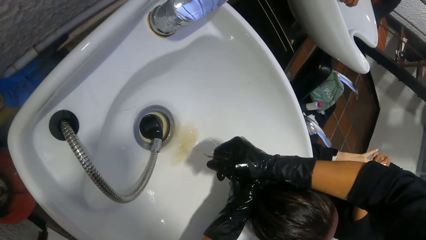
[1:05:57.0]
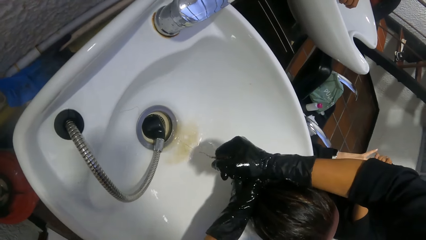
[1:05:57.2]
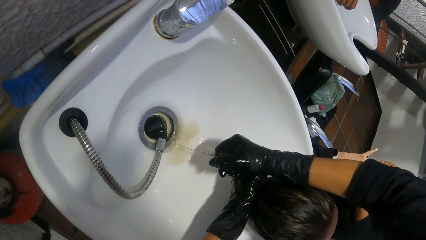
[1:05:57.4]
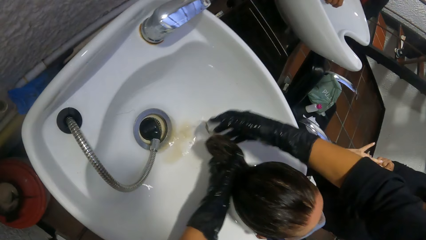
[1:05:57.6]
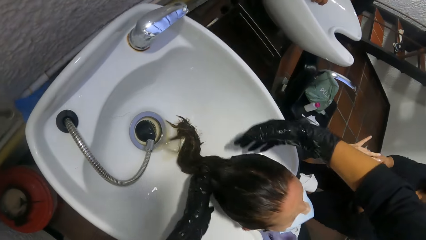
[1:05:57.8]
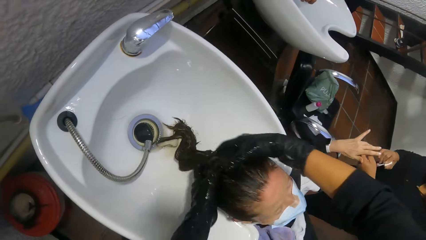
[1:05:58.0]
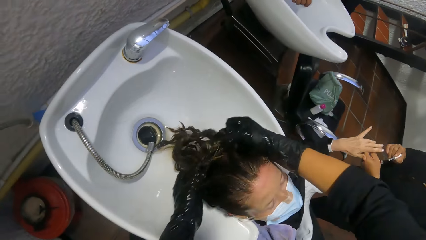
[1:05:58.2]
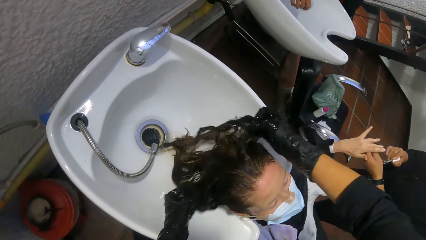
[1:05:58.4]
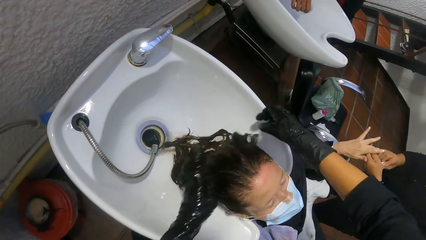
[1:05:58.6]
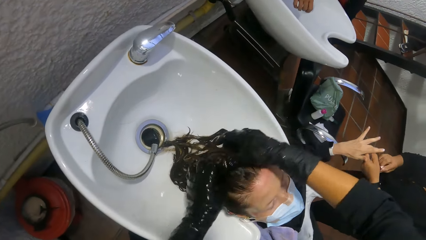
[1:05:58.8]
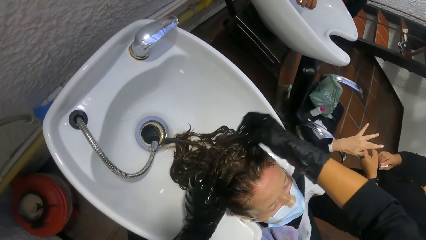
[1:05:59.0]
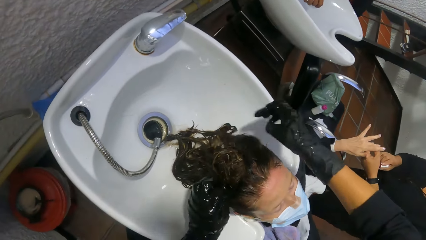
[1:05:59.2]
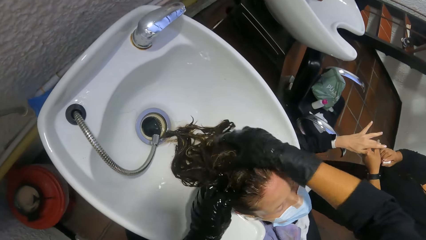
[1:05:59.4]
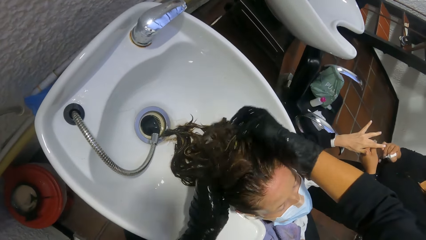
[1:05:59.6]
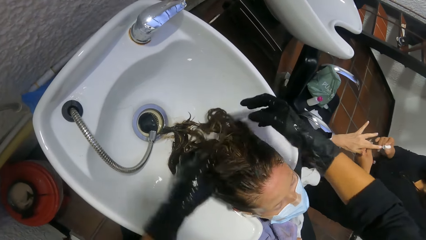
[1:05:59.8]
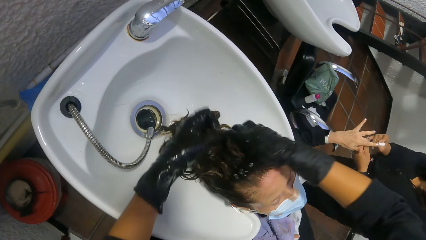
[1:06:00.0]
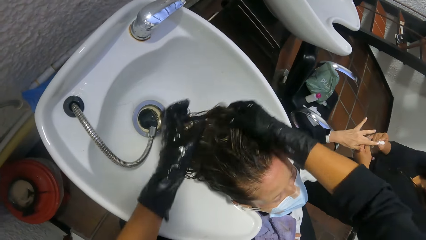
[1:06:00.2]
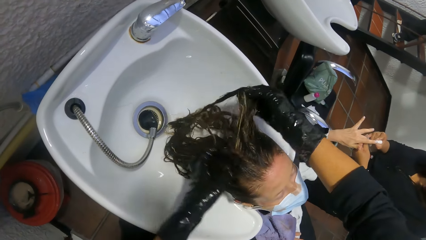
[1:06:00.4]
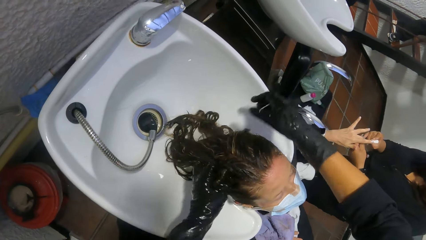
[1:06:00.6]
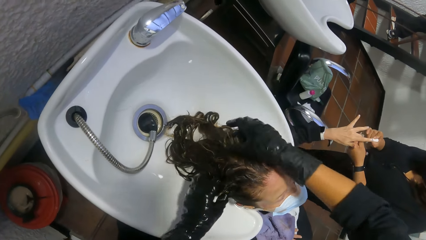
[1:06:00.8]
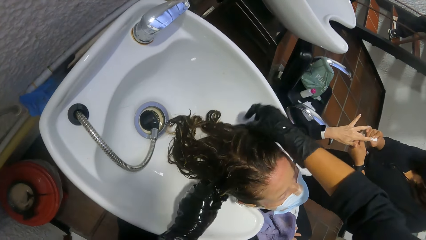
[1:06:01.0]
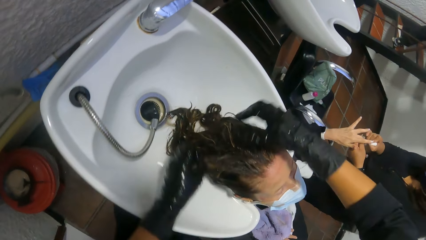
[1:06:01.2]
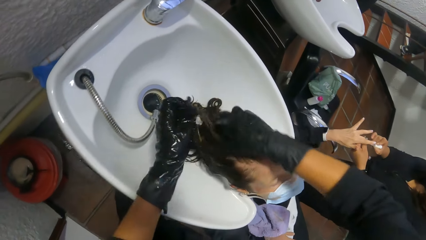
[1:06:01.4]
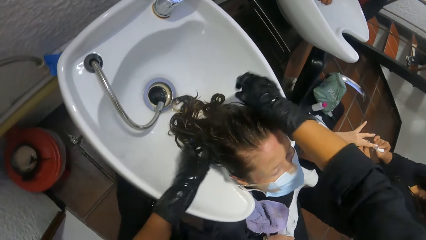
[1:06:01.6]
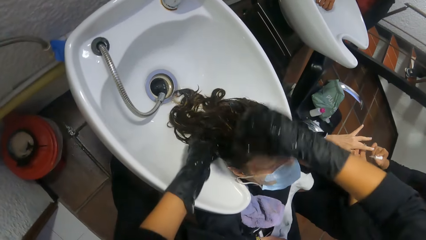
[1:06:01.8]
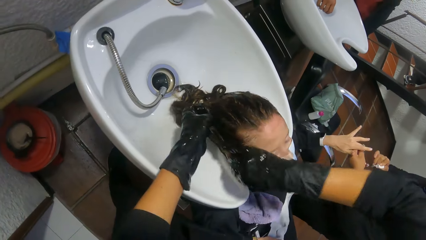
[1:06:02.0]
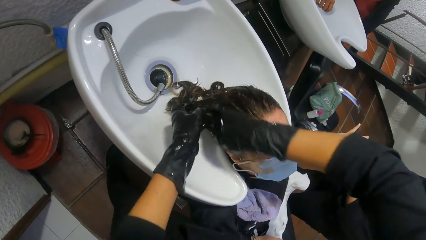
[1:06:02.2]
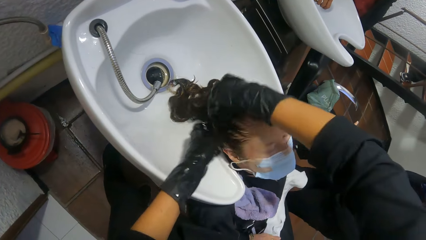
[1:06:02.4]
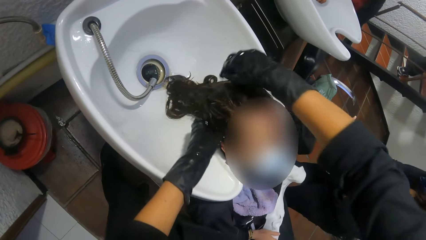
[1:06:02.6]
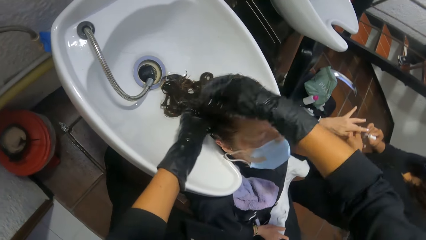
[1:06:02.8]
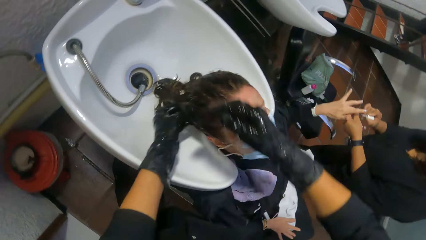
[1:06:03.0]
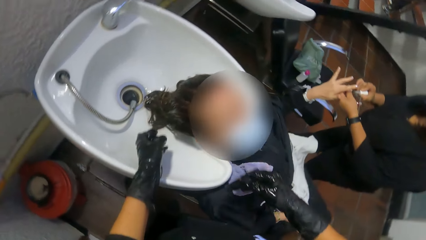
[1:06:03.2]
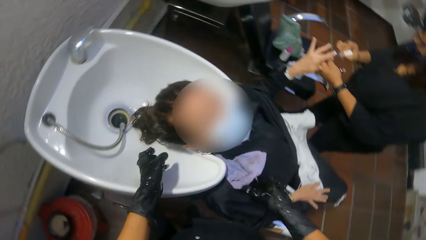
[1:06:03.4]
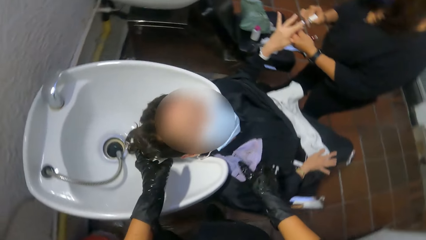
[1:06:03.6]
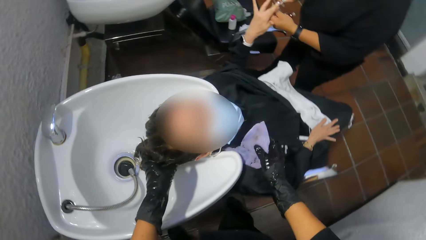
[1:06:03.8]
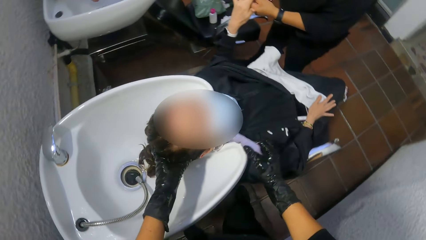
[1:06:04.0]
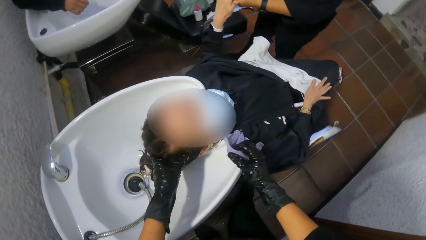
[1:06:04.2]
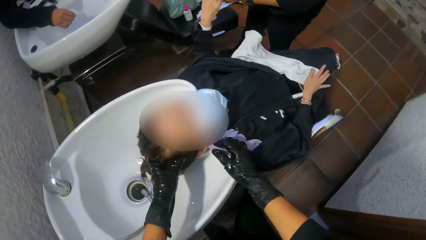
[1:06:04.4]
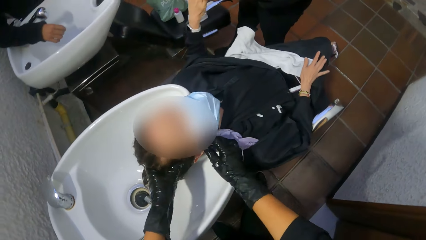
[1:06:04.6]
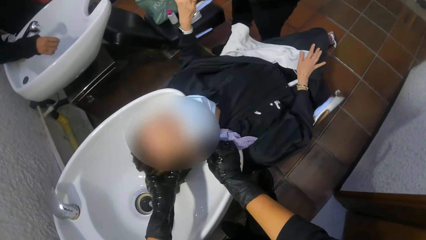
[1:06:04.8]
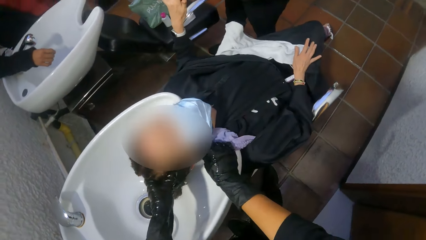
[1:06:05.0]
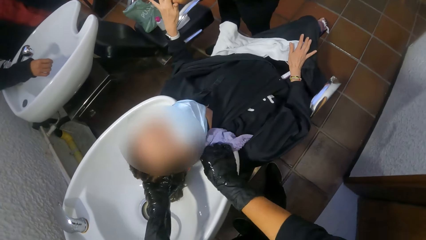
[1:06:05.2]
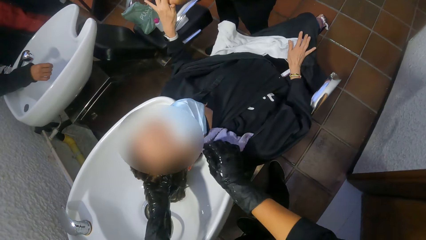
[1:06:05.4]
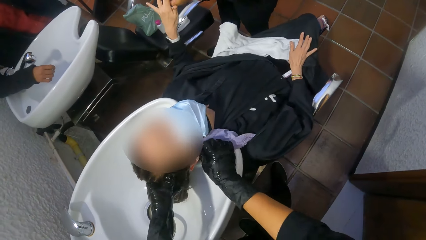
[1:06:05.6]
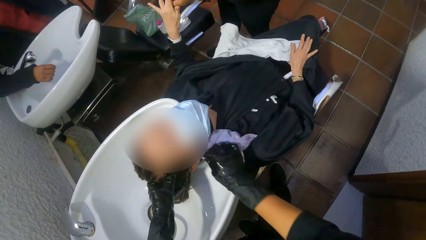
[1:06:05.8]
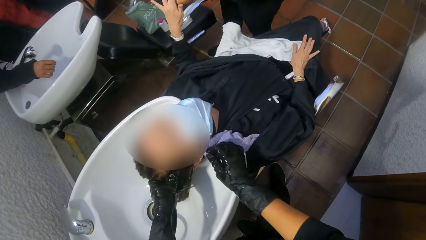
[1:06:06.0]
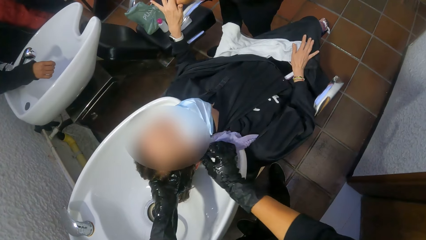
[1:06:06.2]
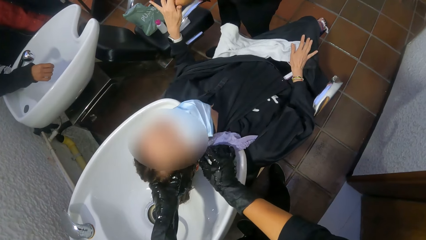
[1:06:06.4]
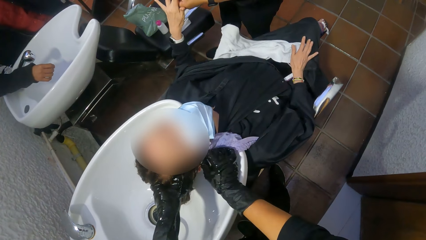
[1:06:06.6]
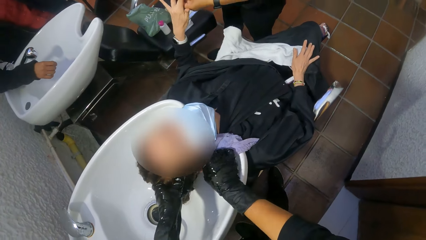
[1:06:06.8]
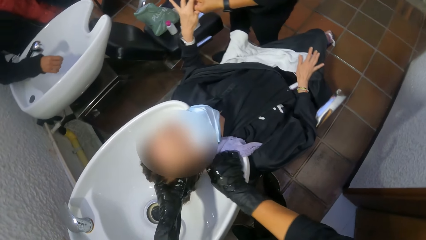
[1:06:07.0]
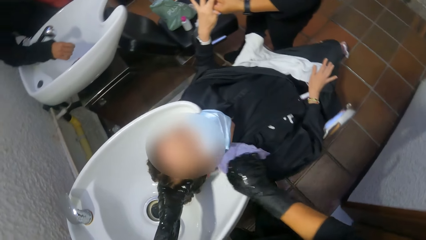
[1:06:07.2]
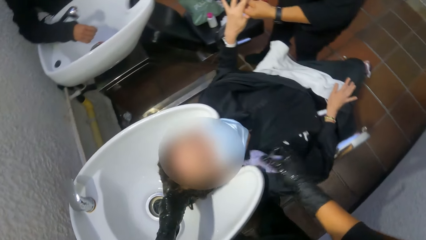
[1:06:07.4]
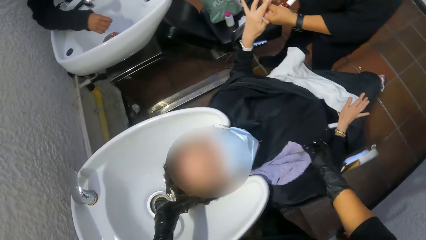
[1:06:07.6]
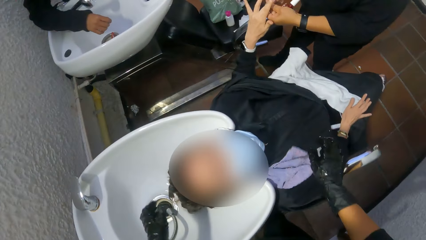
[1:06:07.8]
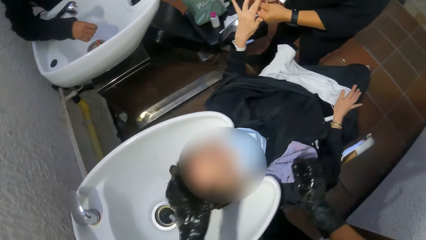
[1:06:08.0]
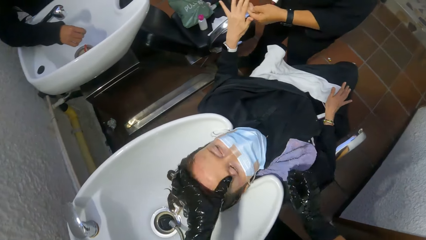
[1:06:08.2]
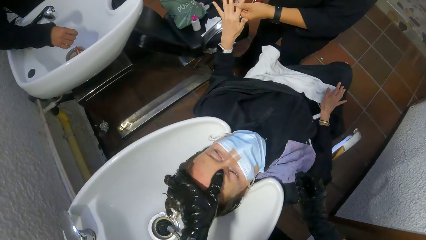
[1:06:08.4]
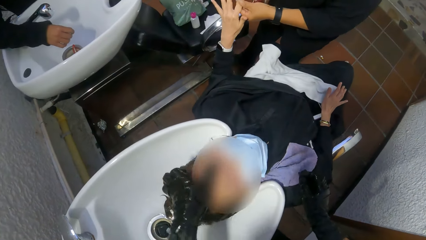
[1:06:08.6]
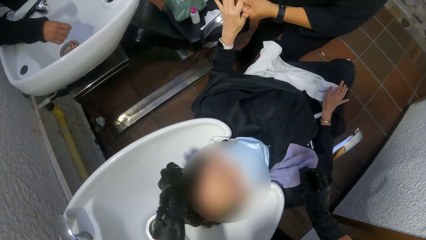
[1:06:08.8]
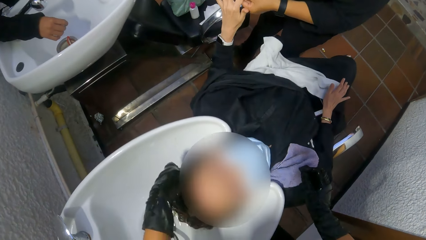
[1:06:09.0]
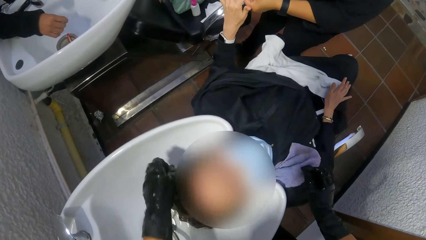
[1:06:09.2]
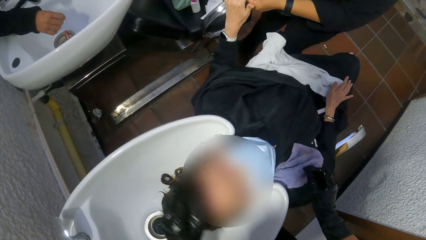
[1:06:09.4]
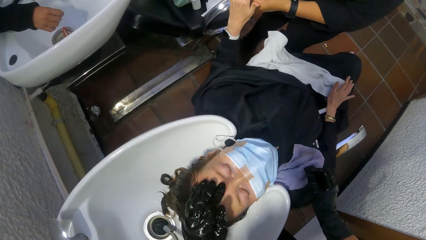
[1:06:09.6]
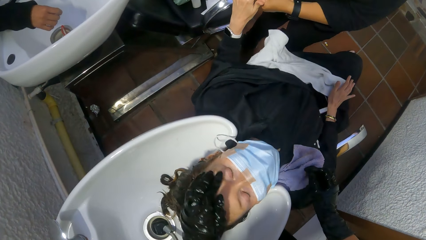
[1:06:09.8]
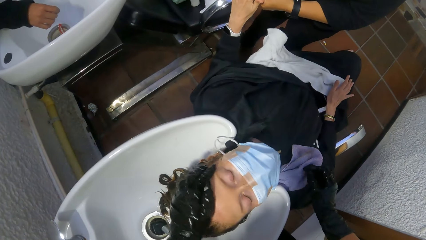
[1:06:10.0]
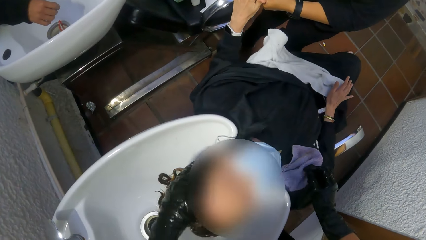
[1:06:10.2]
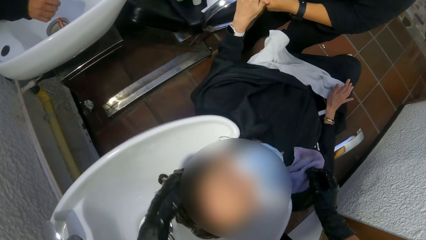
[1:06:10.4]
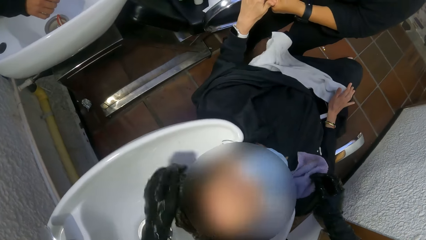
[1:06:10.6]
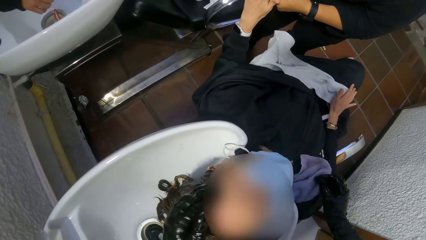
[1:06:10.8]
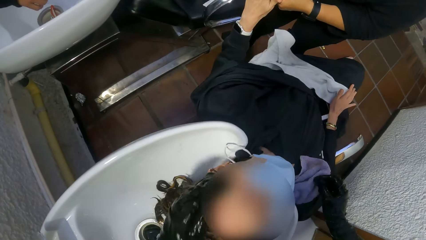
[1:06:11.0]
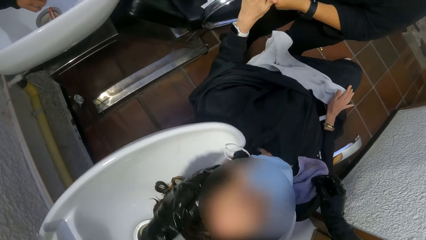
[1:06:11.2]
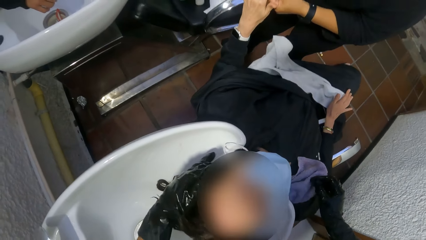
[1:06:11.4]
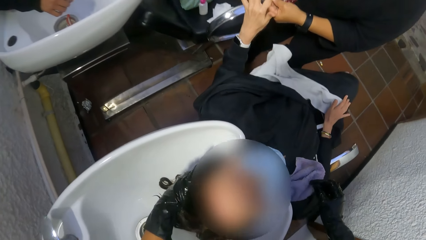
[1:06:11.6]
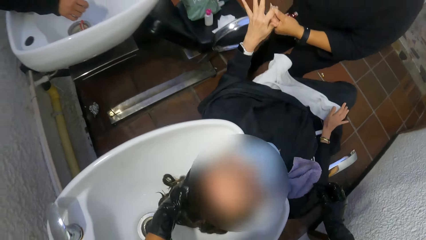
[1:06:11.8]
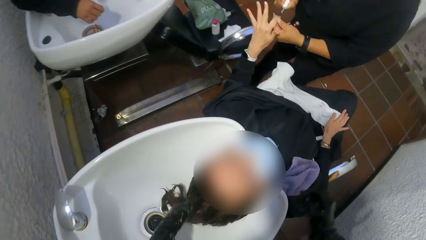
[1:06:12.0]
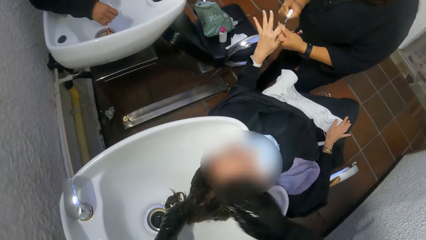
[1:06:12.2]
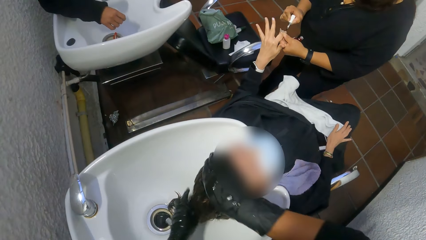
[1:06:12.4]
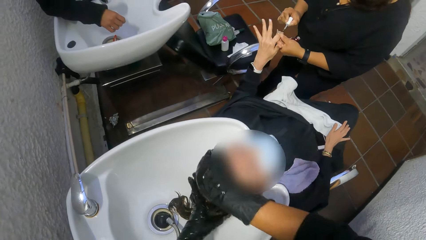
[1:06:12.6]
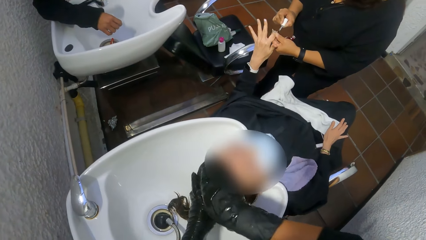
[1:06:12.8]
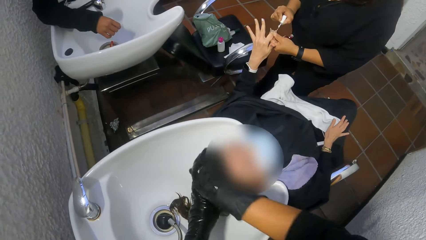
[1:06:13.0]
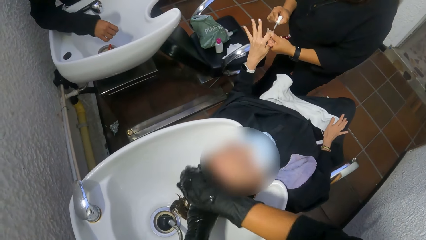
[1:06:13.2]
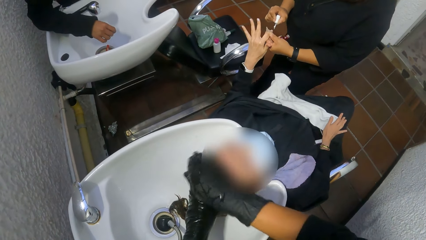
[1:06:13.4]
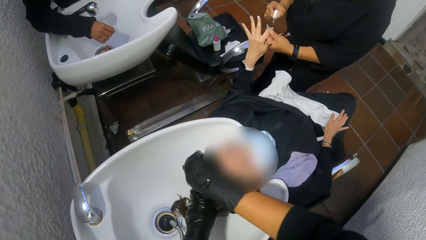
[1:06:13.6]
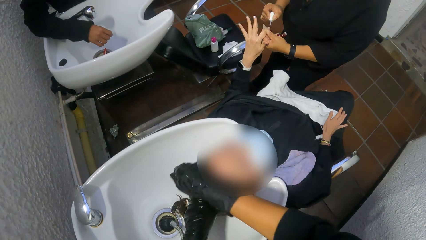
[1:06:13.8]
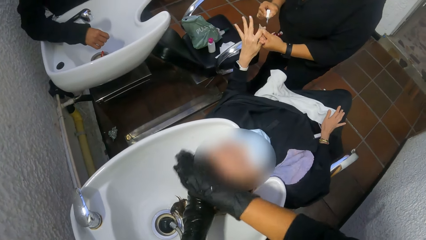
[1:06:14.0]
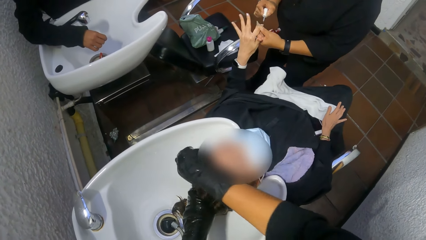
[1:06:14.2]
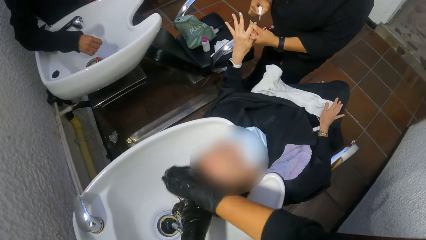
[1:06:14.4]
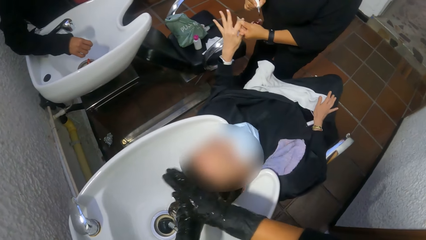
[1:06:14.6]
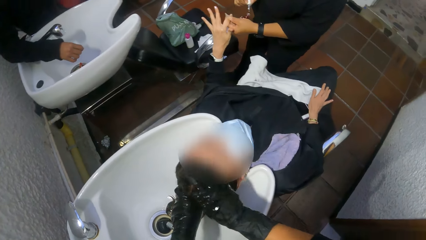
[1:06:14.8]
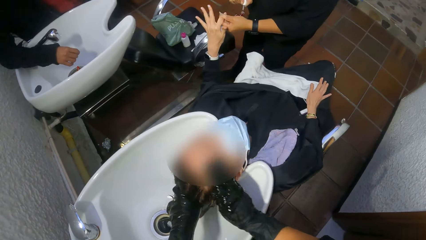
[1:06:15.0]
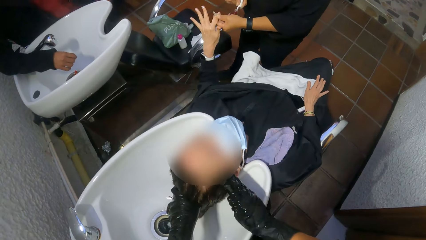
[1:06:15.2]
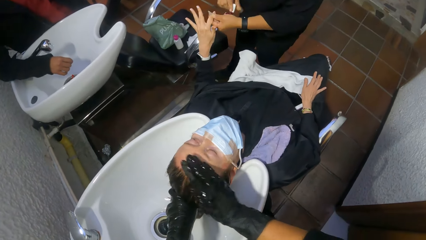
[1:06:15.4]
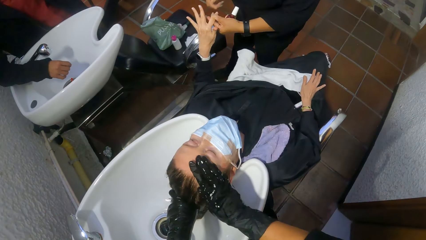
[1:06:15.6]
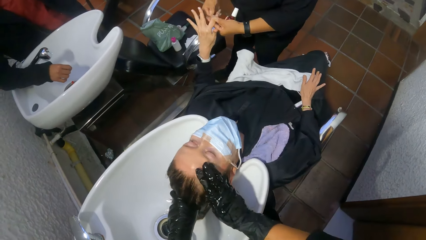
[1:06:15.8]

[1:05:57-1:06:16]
The camera wearer holds the towel on a woman's neck with her right hand. She cleans the woman's ears with the towel in her right hand. She wipes the neck region of the woman. She cleans the woman's forehead with her left hand. She rubs the hair of the woman. She cleans the woman's forehead with her right hand.
